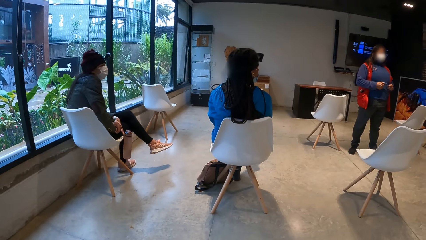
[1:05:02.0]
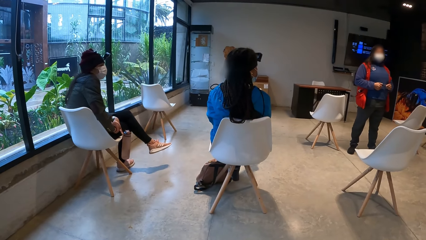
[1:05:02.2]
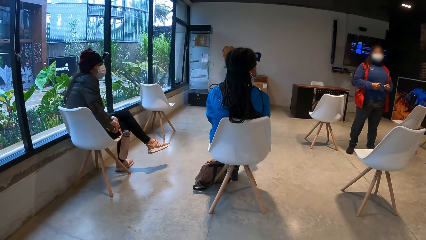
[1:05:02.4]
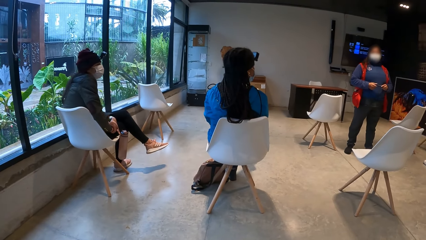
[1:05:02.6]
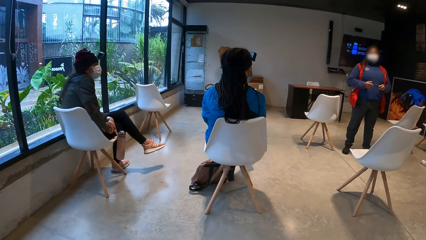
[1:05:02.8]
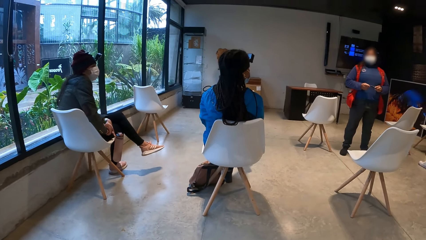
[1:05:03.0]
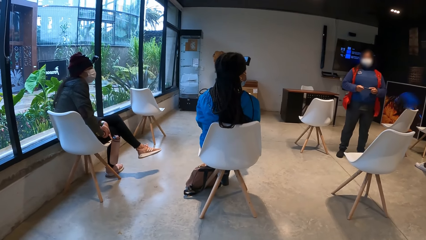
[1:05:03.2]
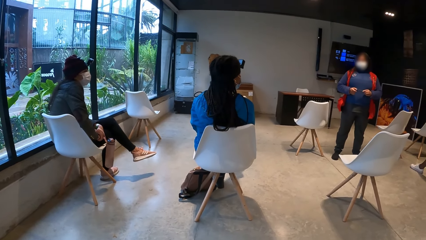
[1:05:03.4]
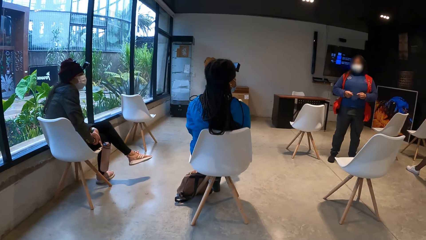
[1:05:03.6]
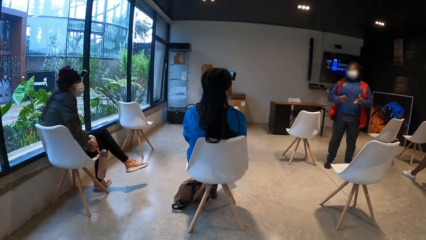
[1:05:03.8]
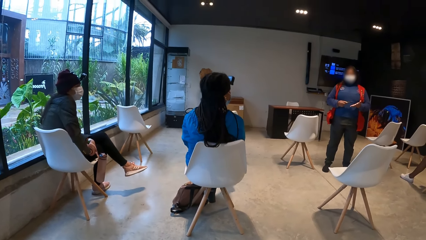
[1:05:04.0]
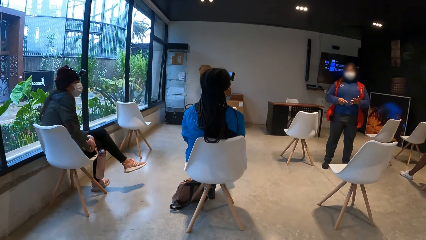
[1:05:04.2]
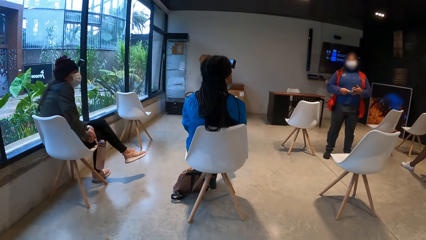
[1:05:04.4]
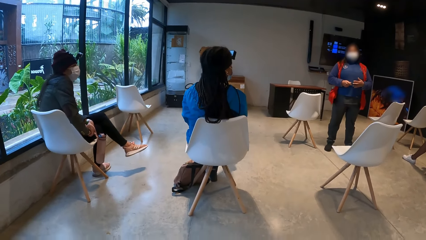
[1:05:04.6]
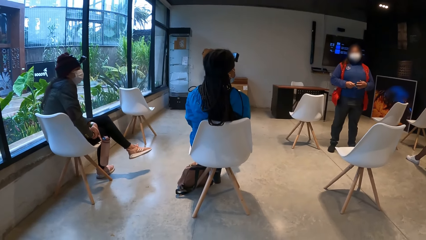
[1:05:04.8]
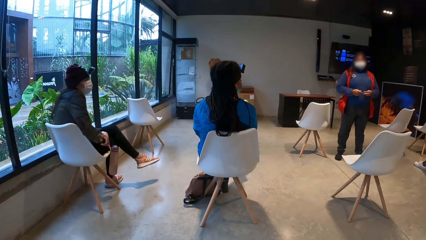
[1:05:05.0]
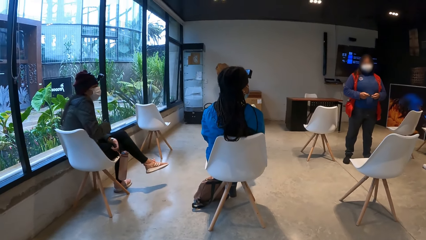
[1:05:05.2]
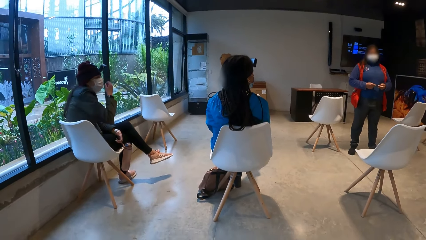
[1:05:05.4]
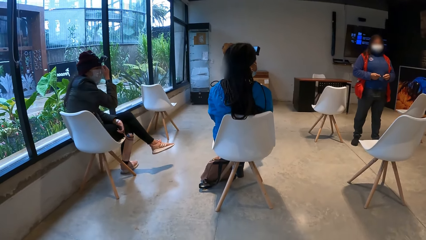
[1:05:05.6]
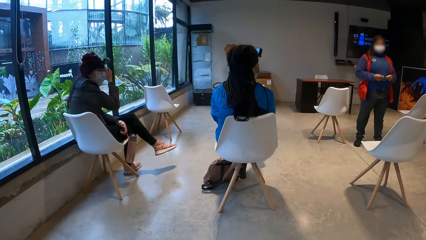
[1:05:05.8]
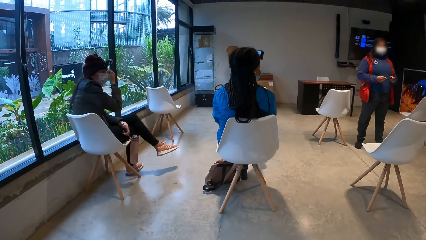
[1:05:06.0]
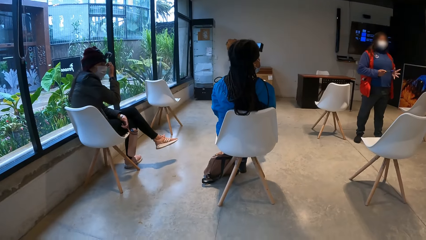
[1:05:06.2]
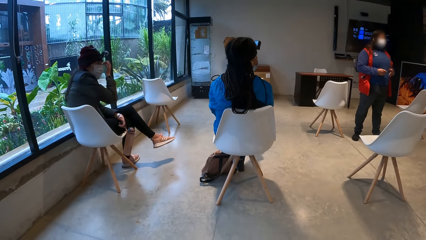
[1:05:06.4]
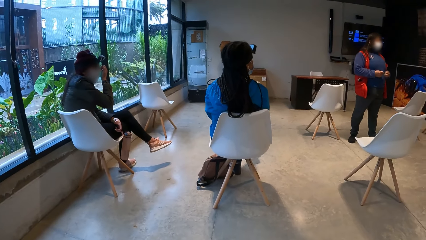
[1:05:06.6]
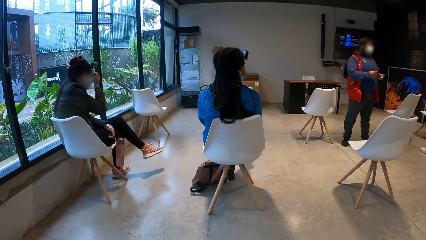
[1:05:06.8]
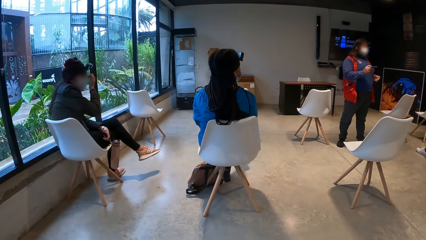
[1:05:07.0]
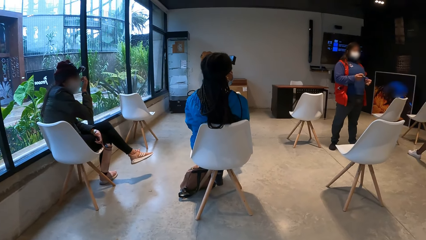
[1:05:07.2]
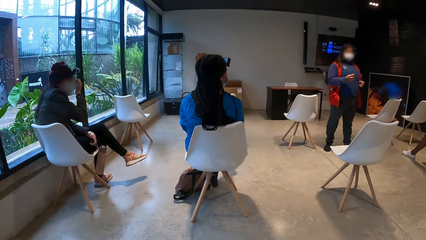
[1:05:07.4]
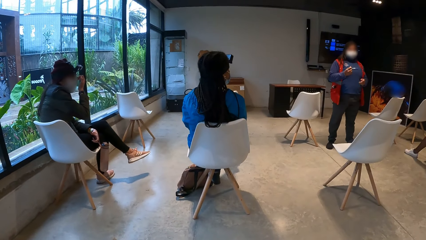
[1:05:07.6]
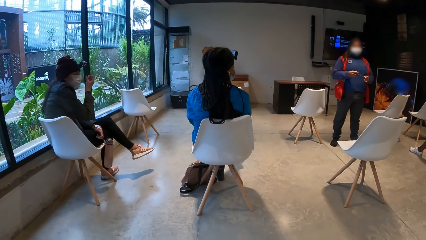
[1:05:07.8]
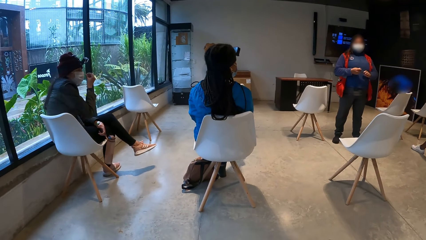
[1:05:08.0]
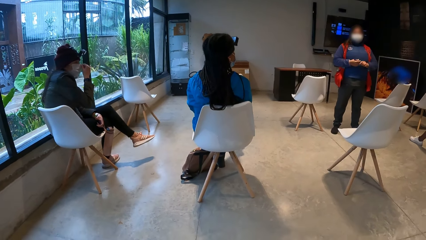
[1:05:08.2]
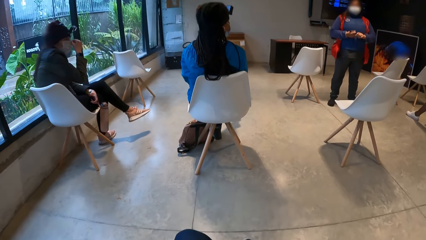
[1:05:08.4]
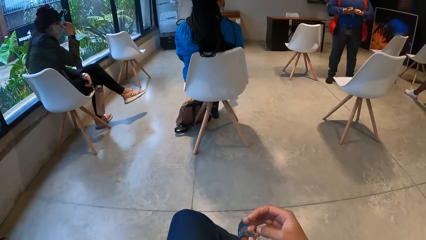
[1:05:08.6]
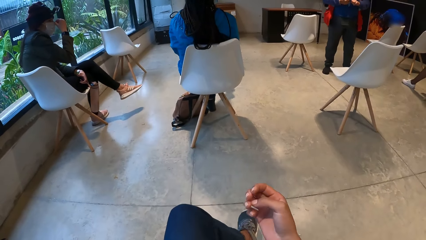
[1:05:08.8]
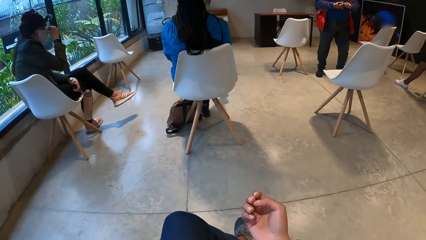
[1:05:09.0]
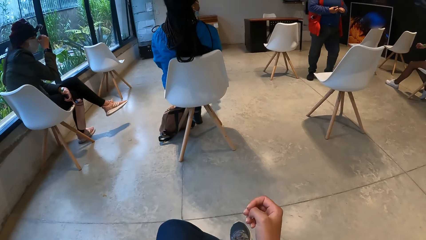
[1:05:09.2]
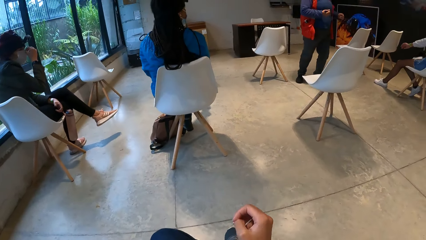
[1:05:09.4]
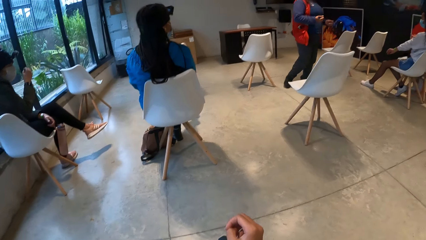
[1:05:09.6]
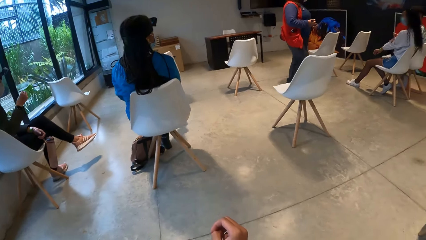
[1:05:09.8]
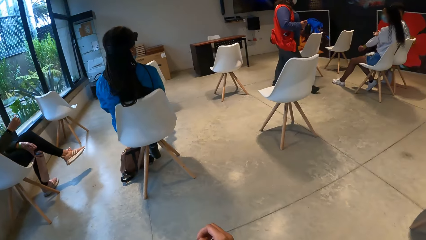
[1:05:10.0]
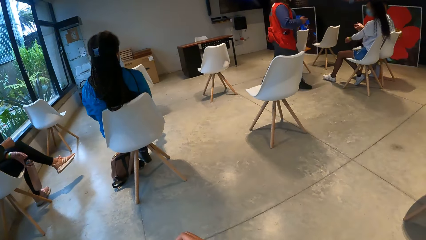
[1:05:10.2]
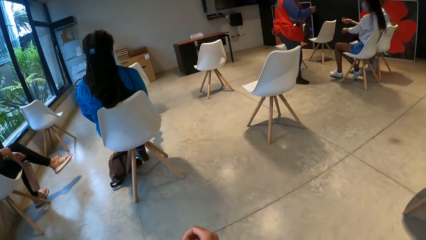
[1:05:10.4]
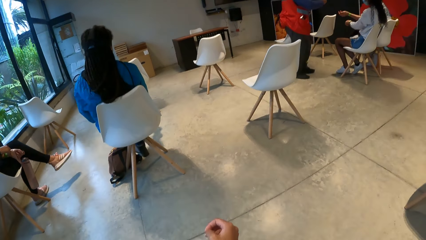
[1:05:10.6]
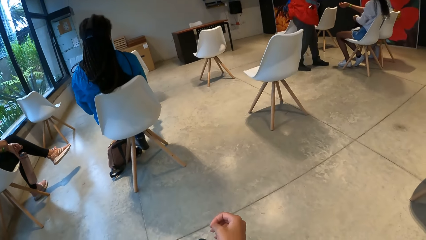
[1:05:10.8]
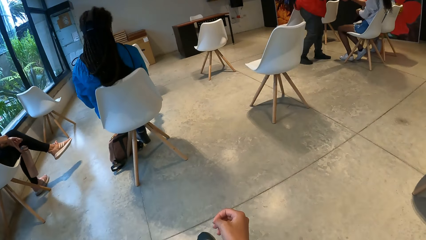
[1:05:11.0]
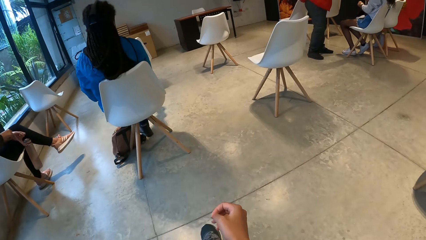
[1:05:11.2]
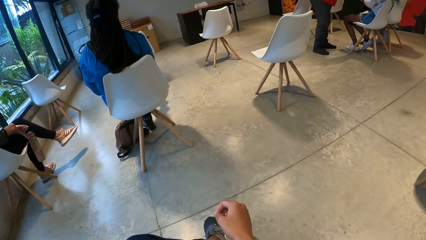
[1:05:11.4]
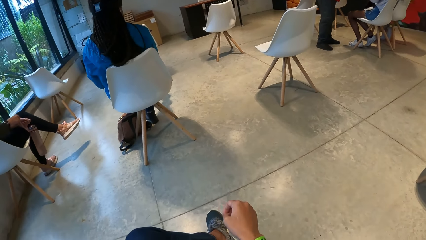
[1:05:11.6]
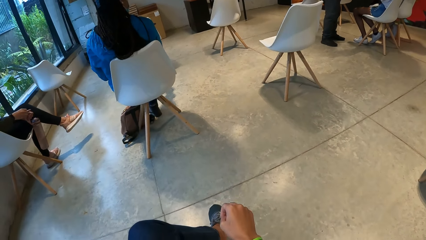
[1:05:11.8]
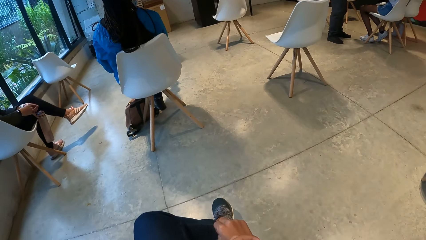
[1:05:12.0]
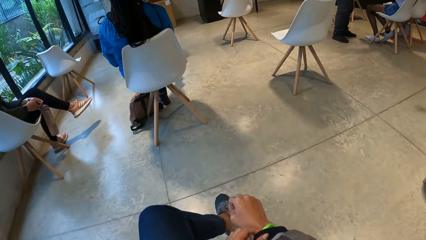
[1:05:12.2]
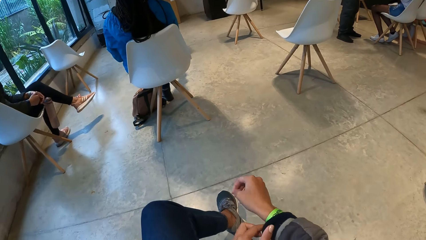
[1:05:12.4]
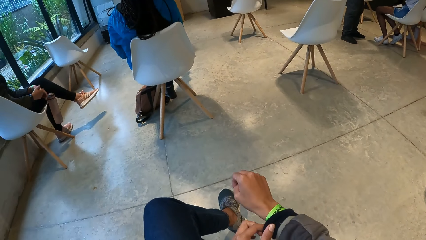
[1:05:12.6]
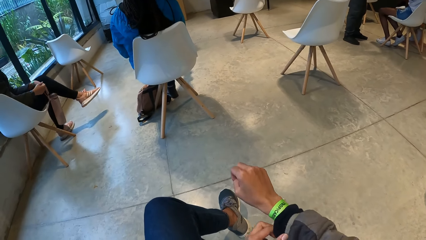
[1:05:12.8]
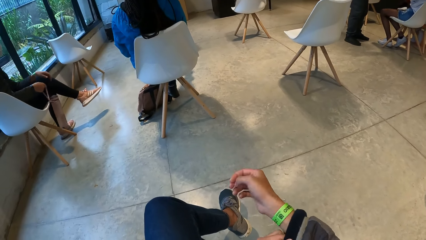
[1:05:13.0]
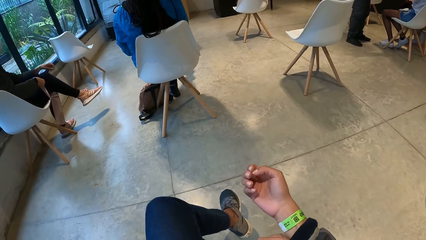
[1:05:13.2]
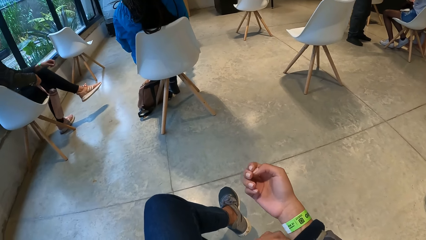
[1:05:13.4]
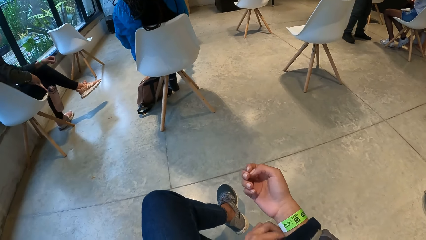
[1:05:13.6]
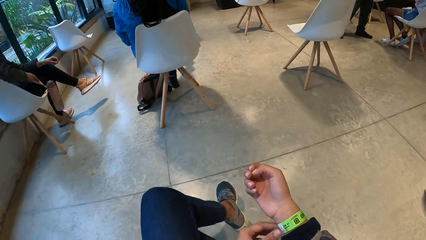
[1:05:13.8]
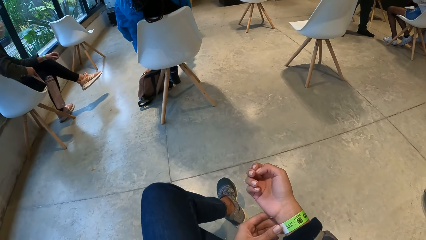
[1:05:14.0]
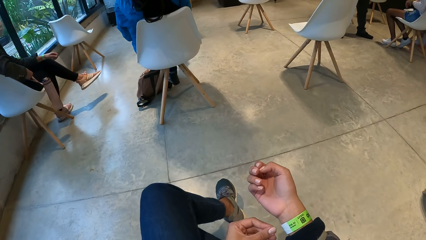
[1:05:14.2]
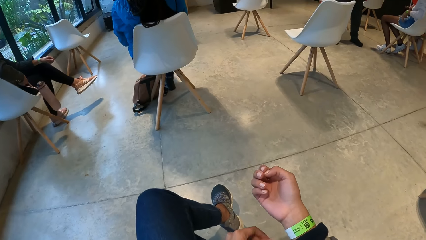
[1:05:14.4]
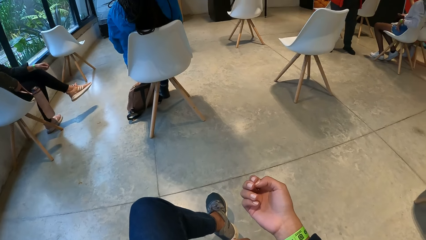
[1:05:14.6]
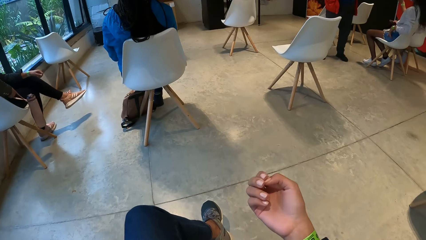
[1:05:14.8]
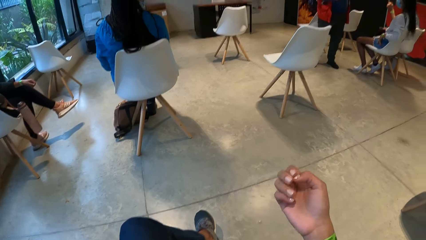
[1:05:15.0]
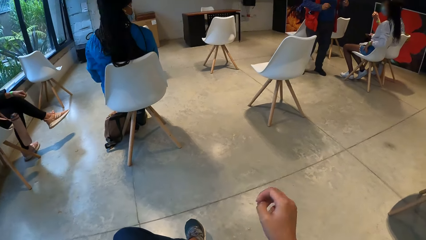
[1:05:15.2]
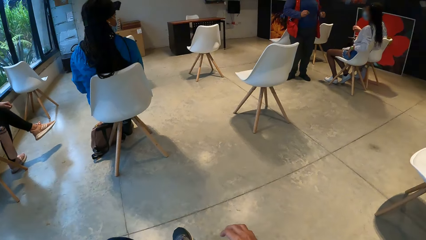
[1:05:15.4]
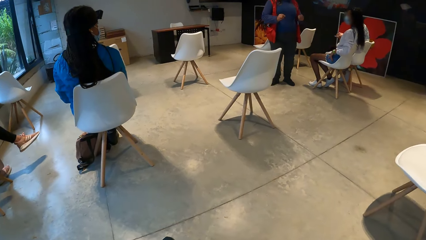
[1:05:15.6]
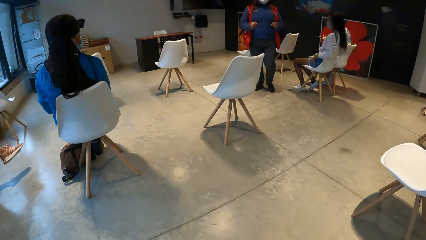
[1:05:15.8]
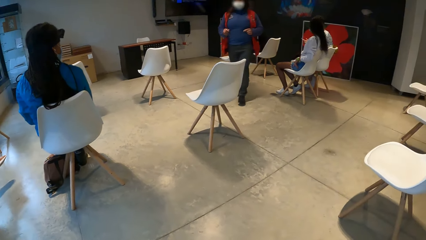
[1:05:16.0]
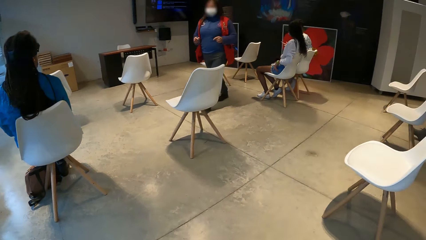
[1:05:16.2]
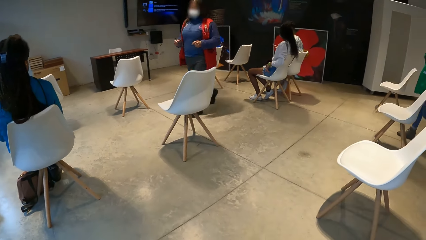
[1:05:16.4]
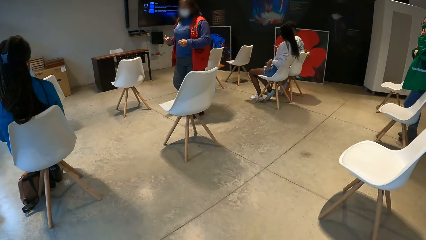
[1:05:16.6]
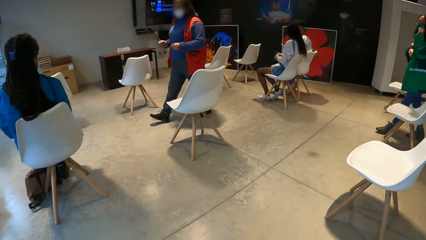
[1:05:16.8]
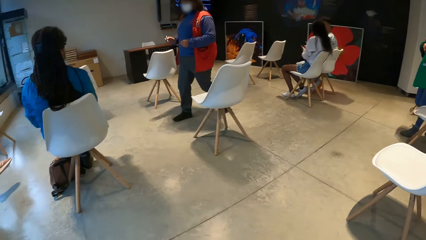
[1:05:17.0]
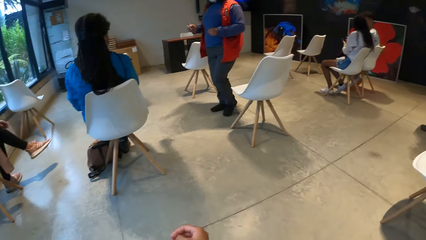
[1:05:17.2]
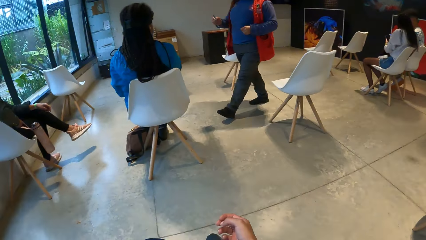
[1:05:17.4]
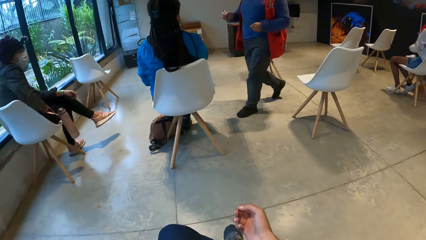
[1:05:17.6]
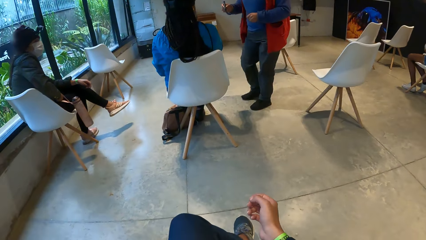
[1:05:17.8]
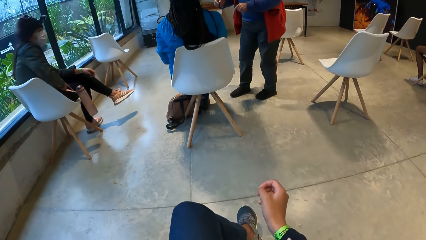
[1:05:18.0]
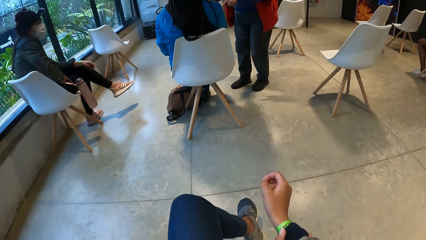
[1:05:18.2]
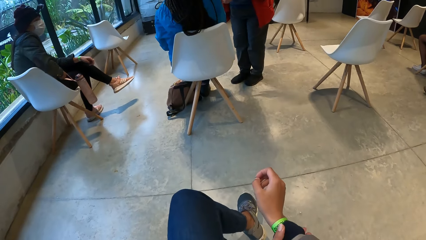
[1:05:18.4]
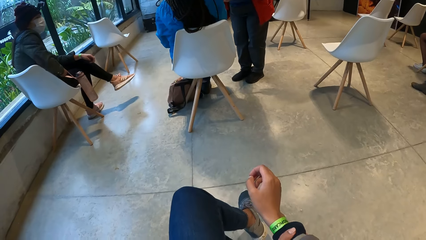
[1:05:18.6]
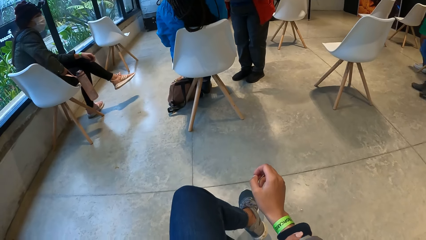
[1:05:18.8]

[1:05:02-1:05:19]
A woman scratches her nose with her right hand. The woman touches a nose mask on her face with her right hand. Another woman stretches her left hand. A third woman stretches her left hand. The camera wearer adjusts her sweater with her left hand. She glances at the wrist band. She looks around the room.
